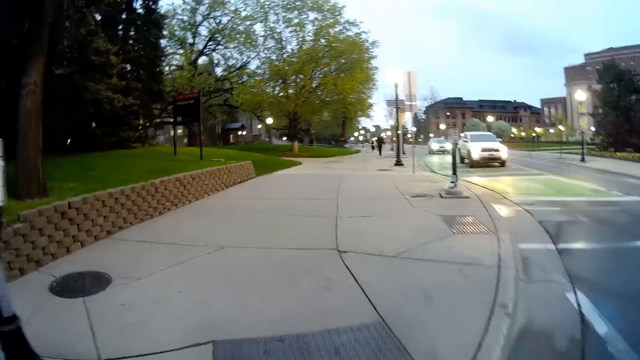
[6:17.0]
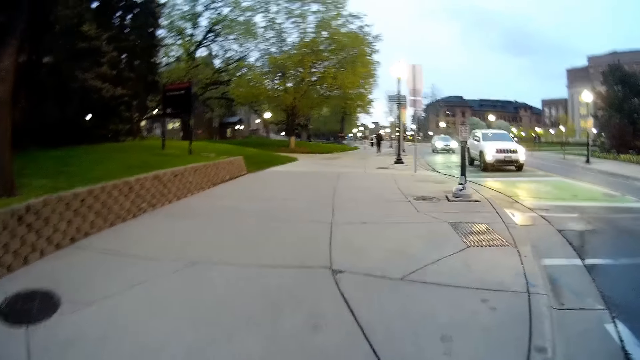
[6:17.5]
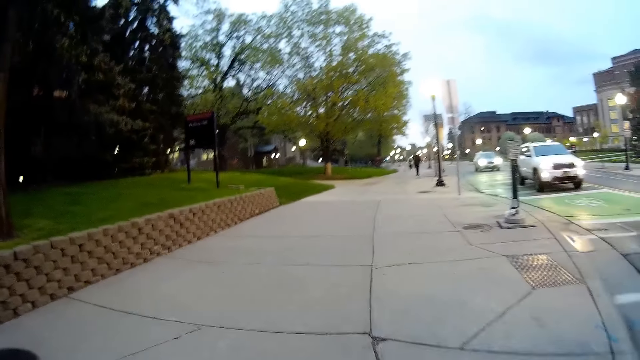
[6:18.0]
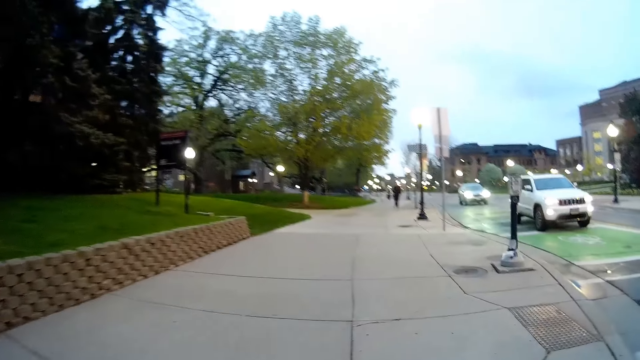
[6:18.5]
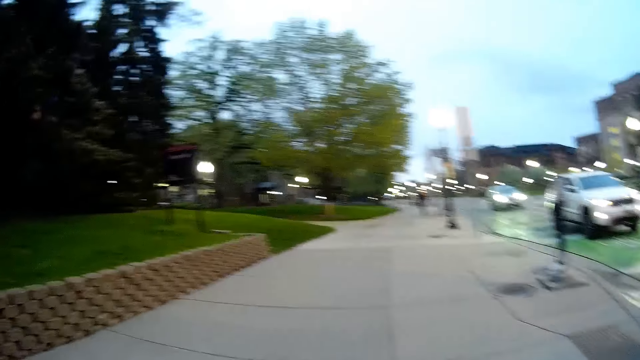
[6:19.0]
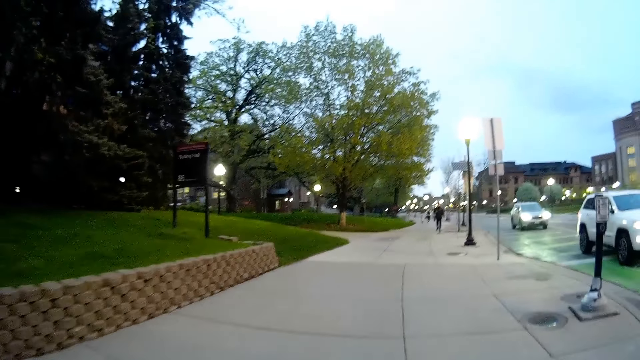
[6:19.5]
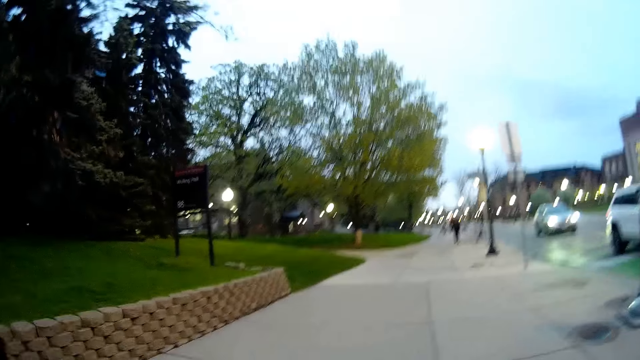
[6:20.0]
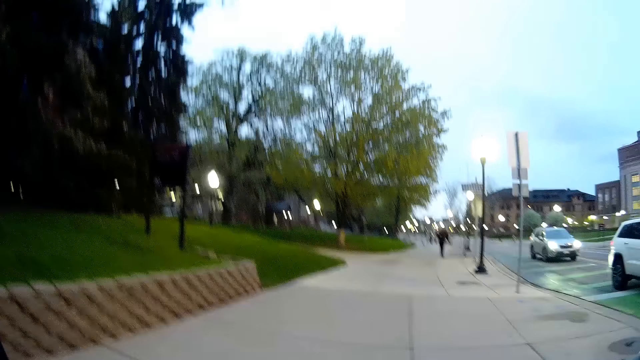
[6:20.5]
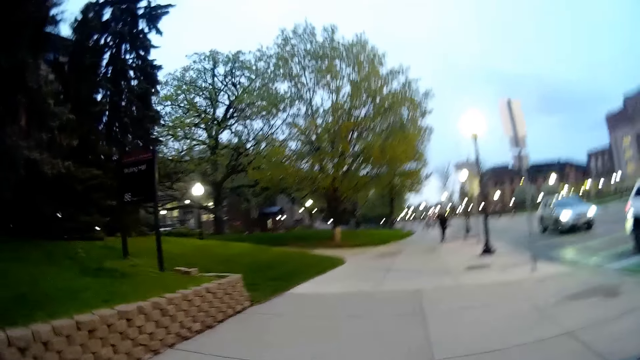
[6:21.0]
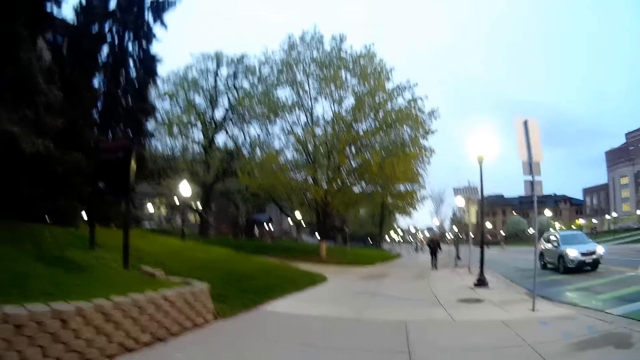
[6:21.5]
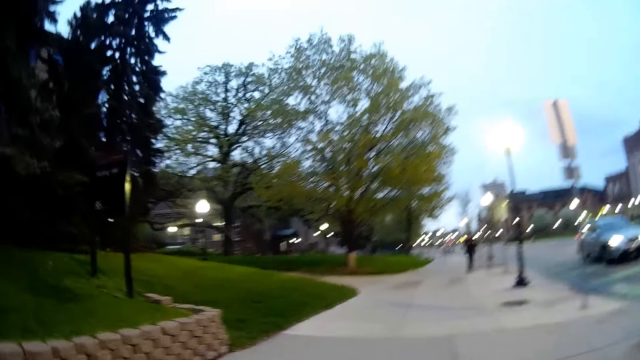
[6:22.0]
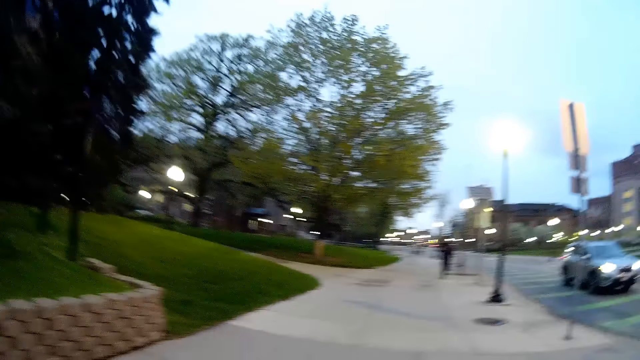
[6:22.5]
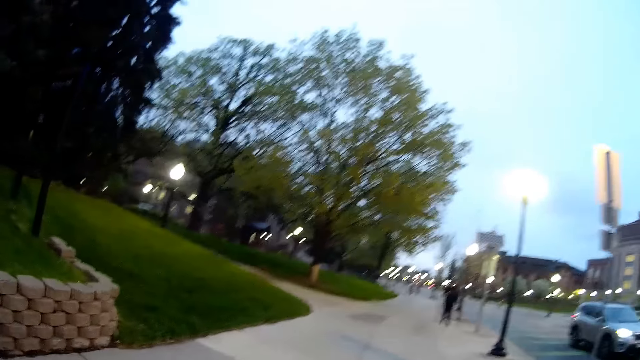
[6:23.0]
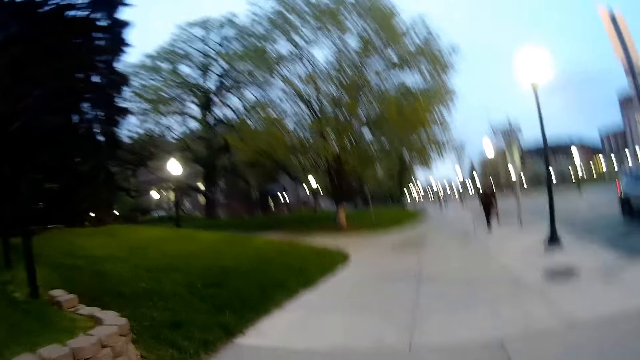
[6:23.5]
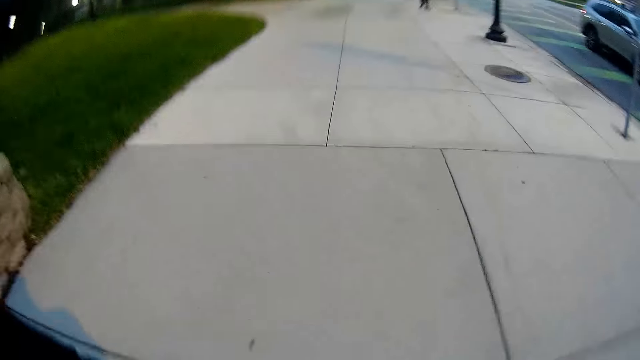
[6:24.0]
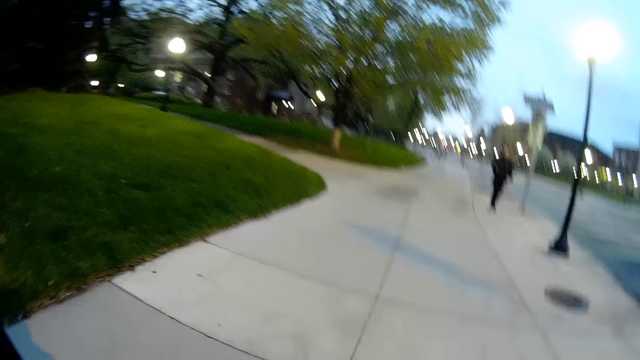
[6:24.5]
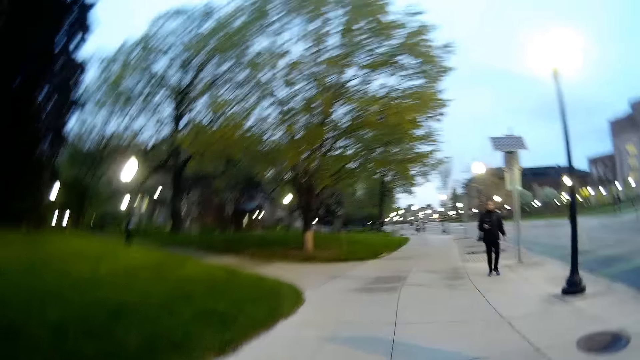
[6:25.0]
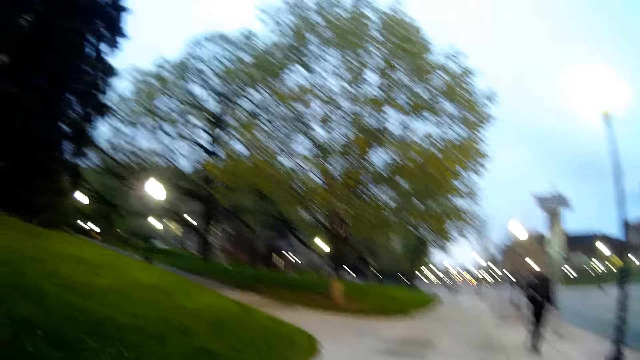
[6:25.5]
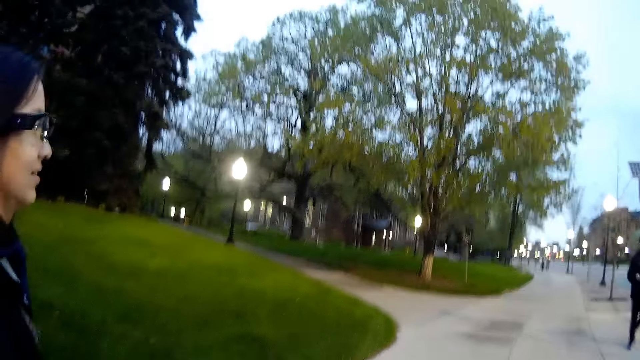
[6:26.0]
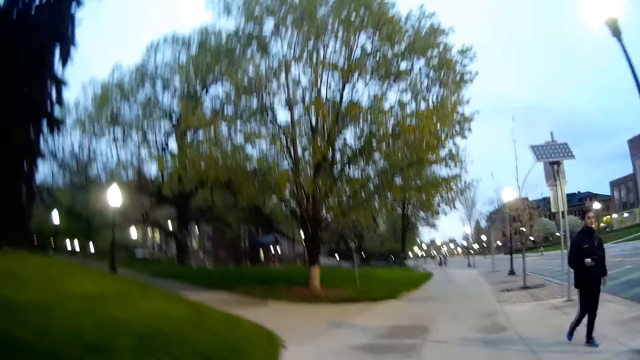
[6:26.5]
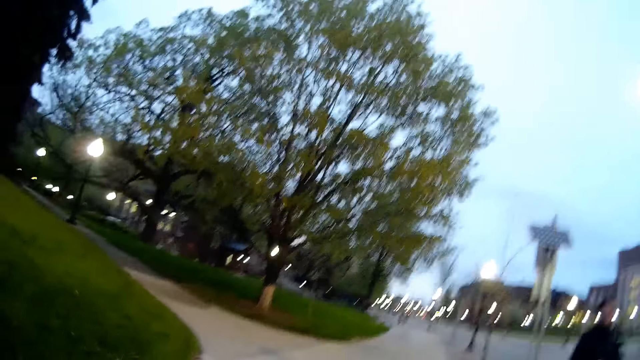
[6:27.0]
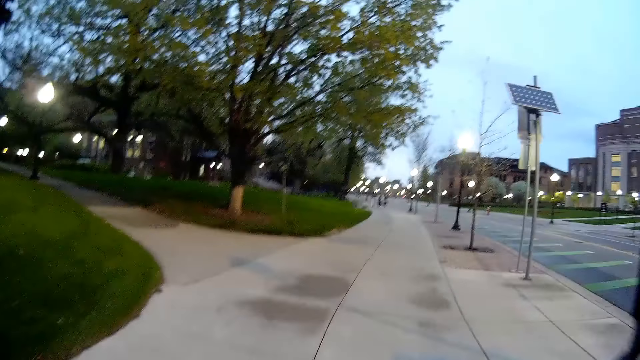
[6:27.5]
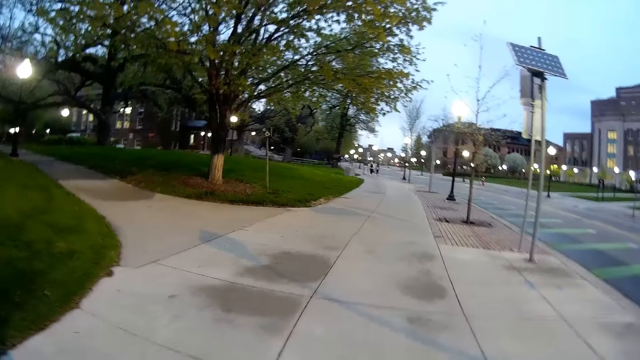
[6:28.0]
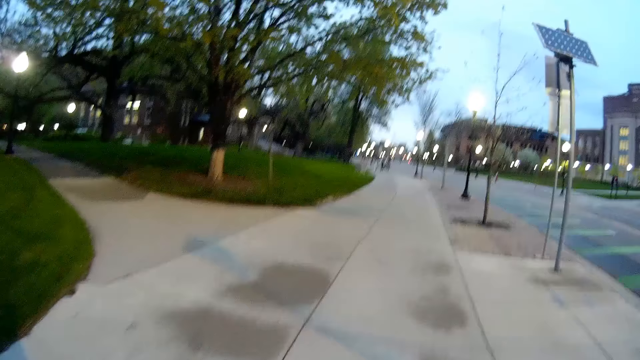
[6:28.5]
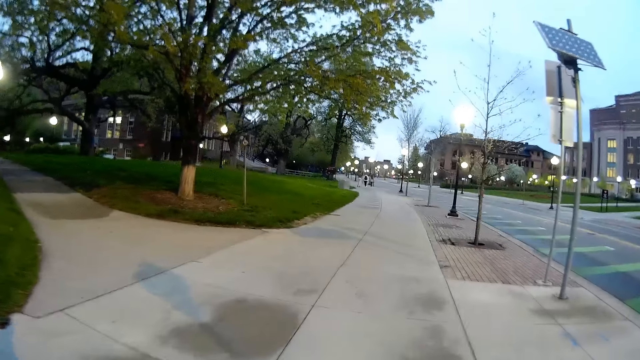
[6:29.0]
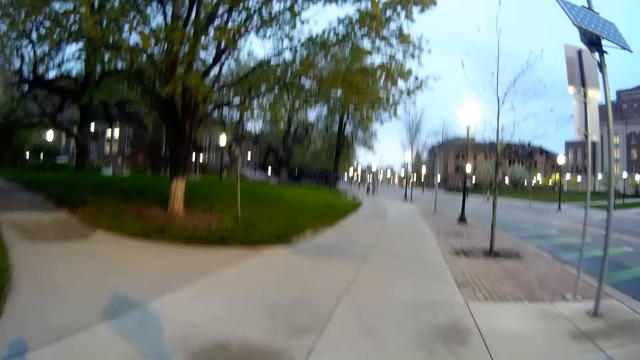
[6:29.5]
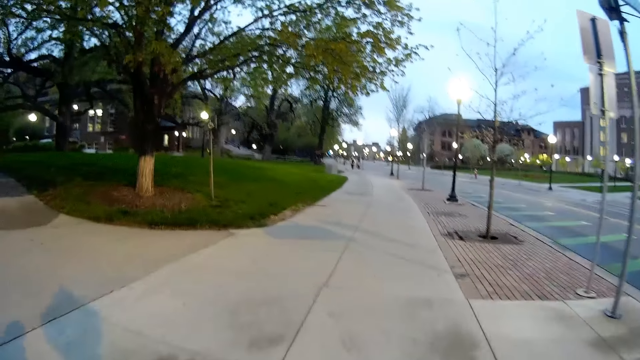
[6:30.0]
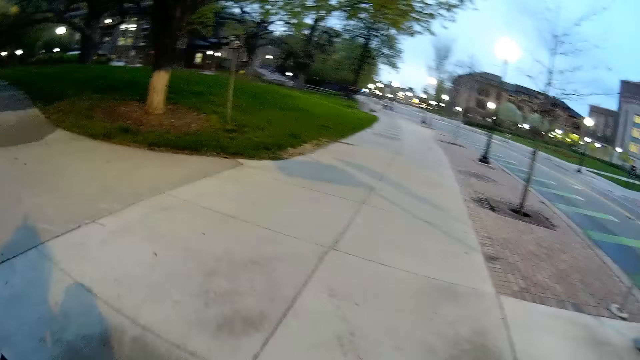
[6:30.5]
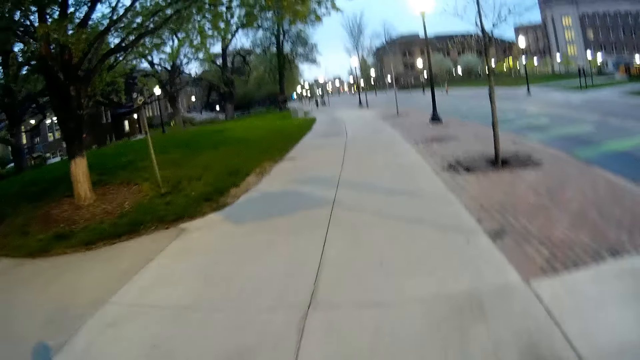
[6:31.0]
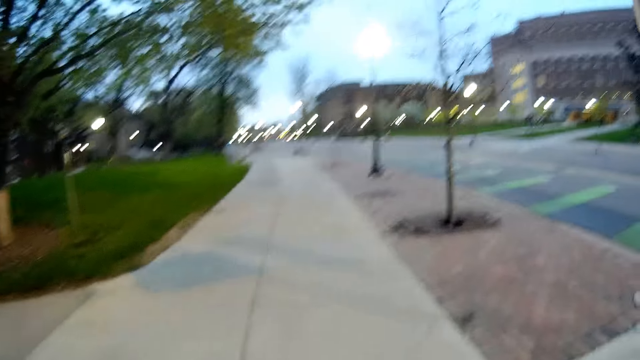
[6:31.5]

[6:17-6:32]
The camera wearer walks through a sidewalk with the woman, beside her. They converse with the woman on their way on the sidewalk. A man walks past the woman and the camera wearer.

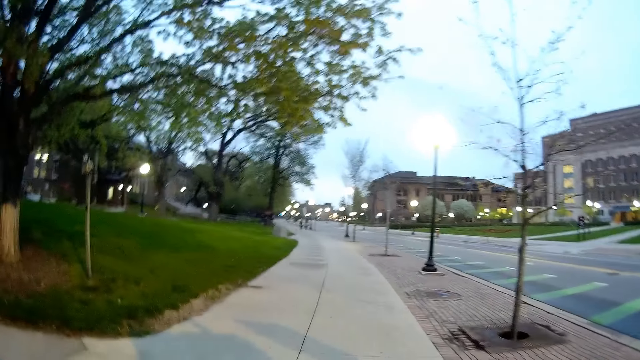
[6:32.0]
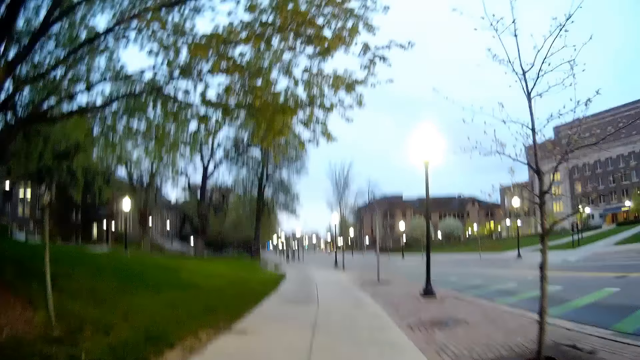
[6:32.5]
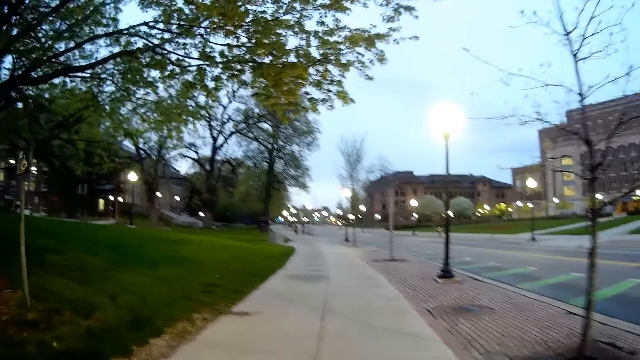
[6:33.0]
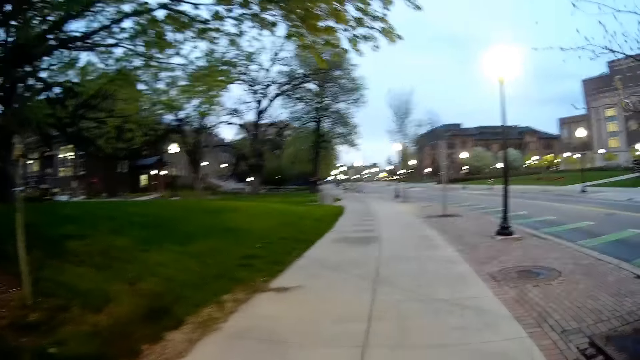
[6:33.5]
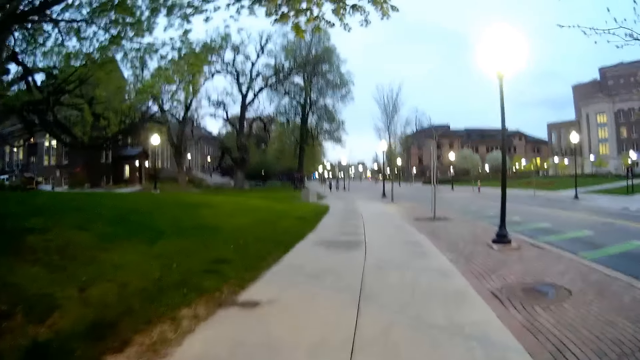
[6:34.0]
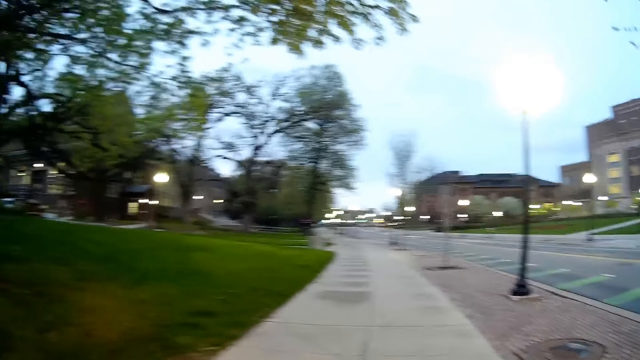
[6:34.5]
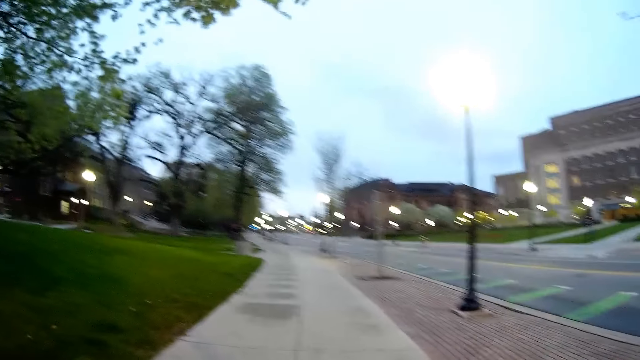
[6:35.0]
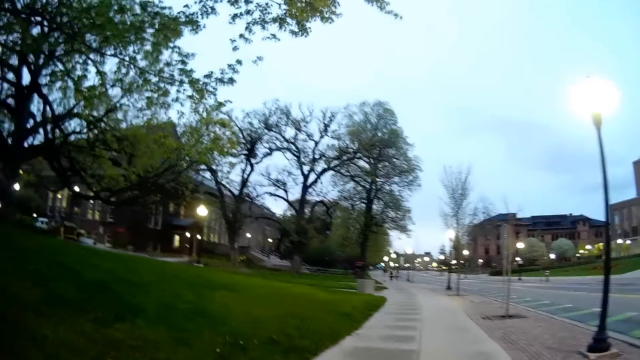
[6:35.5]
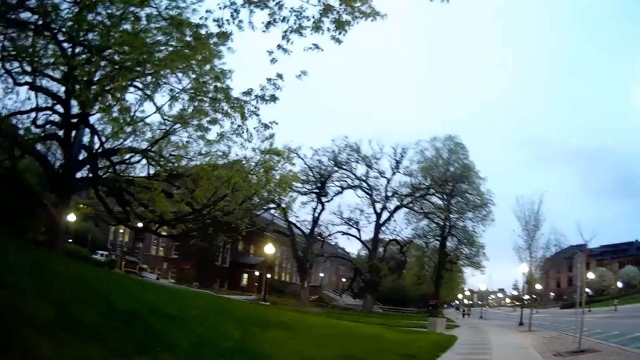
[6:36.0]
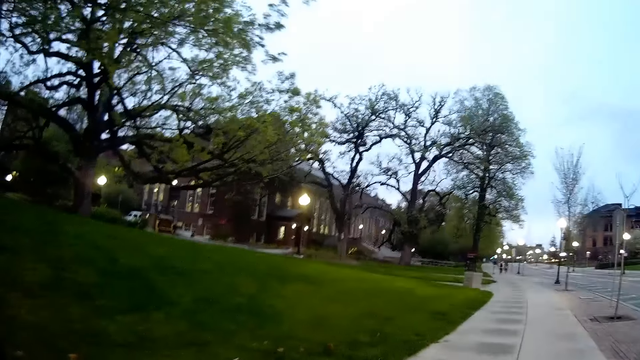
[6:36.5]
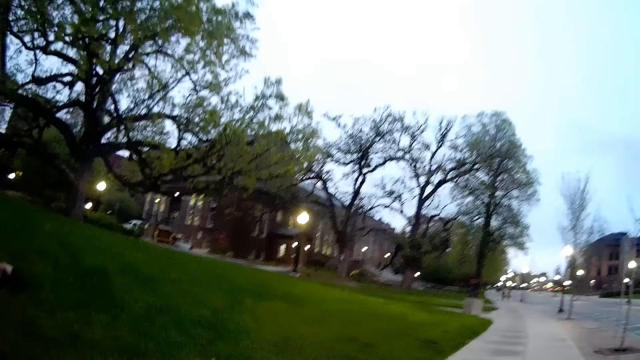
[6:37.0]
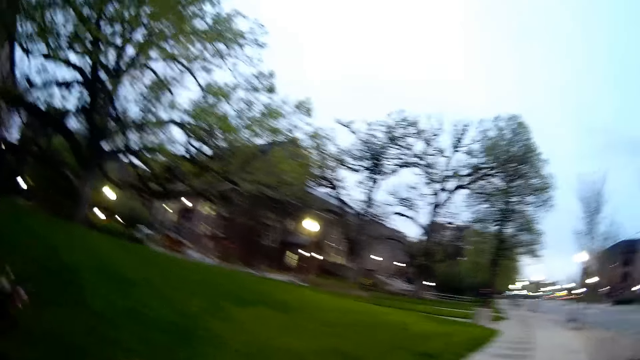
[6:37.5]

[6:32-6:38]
The woman holds a phone with her left hand and uses the phone on the way.
